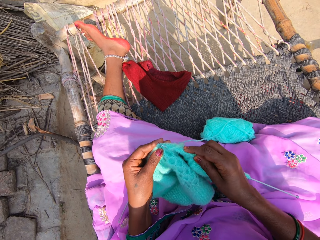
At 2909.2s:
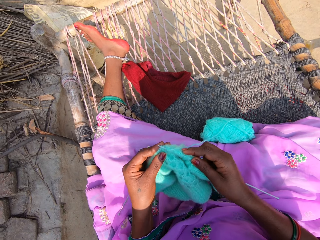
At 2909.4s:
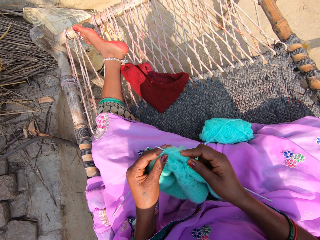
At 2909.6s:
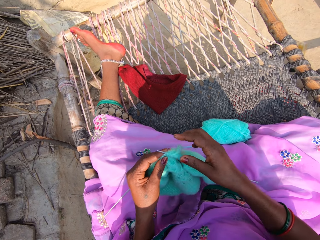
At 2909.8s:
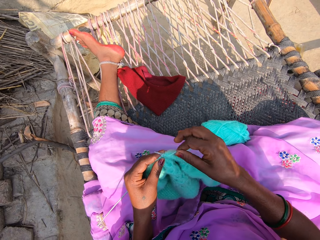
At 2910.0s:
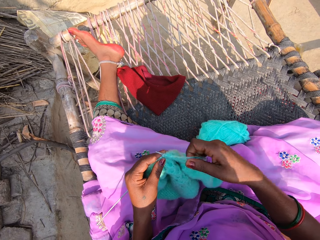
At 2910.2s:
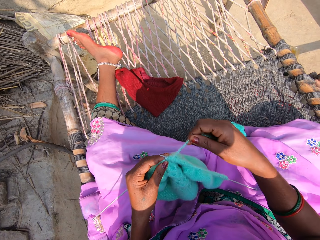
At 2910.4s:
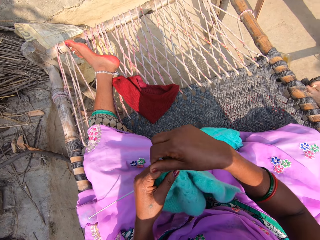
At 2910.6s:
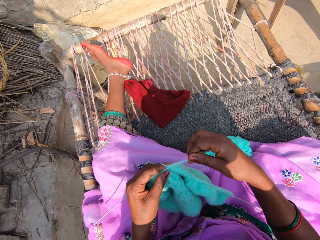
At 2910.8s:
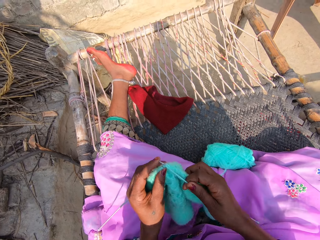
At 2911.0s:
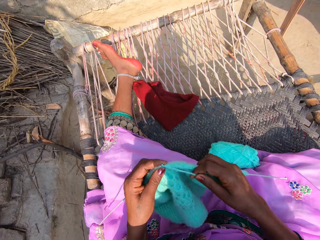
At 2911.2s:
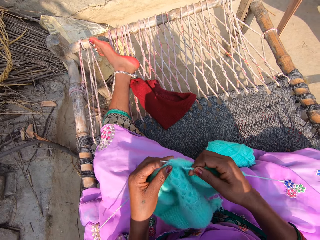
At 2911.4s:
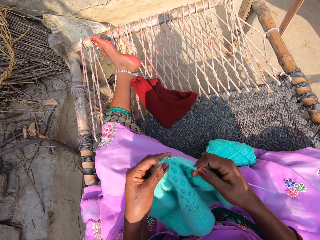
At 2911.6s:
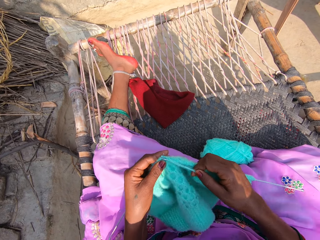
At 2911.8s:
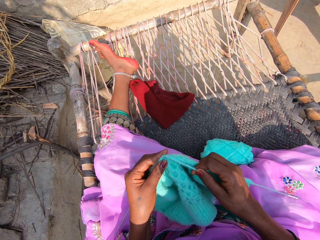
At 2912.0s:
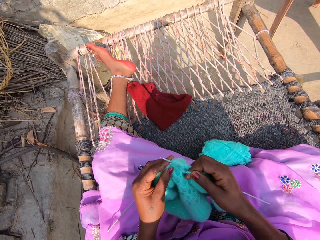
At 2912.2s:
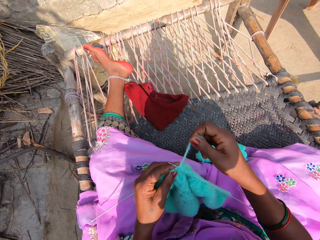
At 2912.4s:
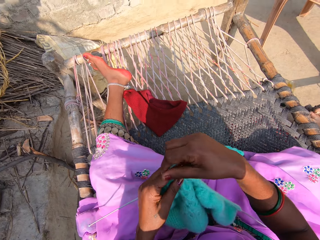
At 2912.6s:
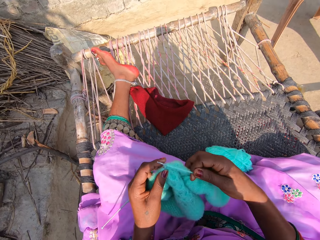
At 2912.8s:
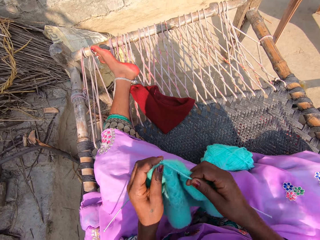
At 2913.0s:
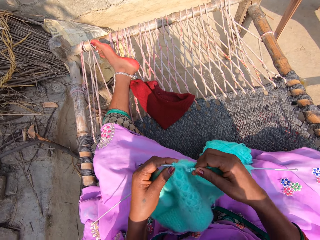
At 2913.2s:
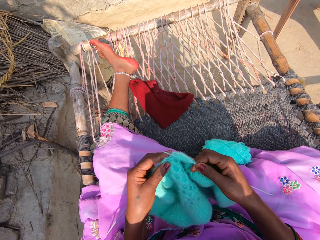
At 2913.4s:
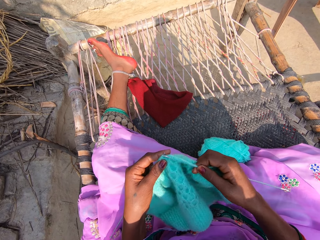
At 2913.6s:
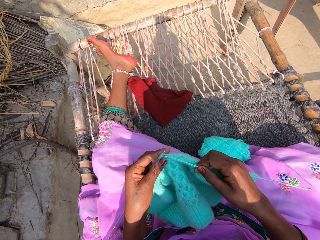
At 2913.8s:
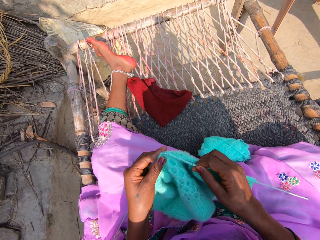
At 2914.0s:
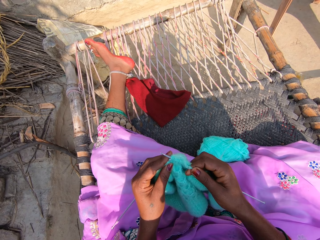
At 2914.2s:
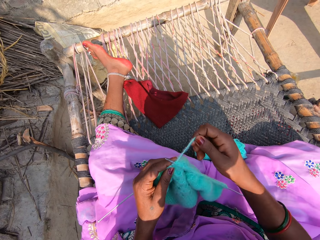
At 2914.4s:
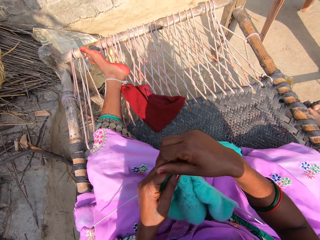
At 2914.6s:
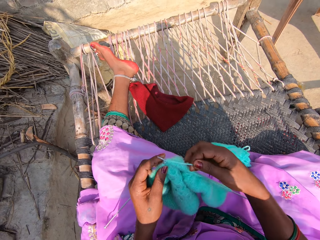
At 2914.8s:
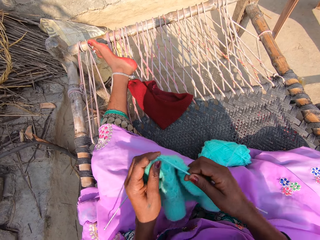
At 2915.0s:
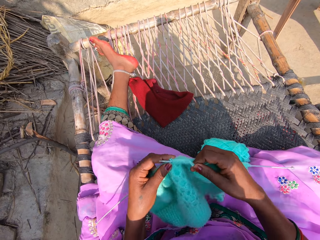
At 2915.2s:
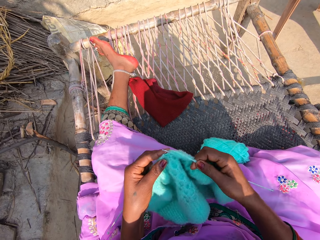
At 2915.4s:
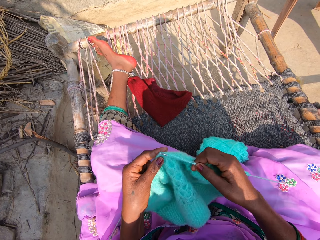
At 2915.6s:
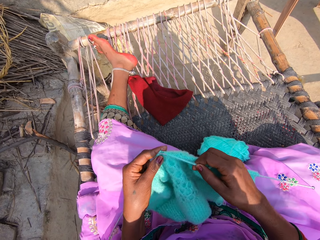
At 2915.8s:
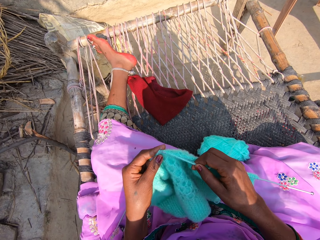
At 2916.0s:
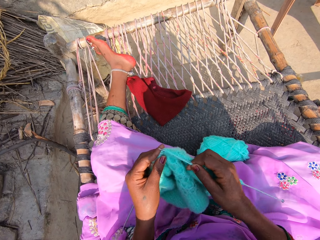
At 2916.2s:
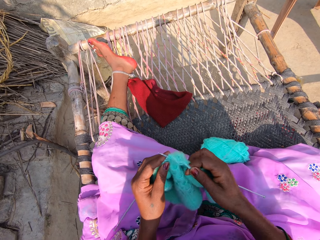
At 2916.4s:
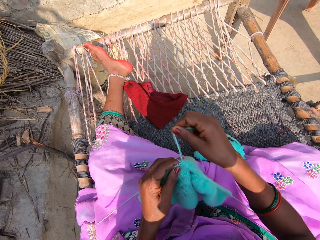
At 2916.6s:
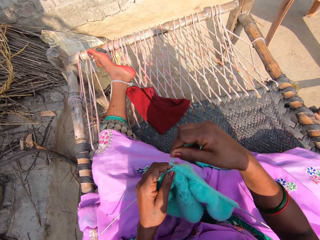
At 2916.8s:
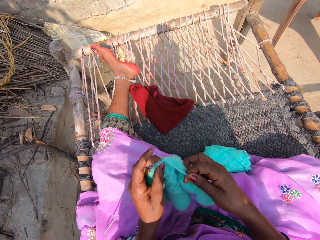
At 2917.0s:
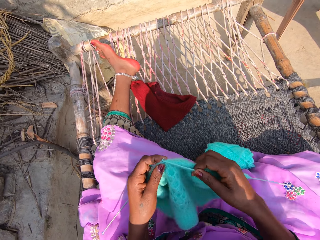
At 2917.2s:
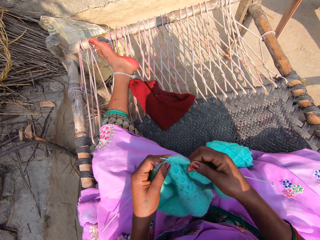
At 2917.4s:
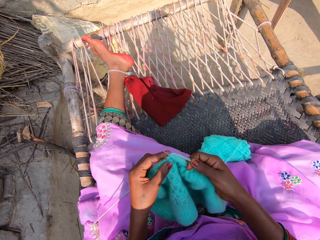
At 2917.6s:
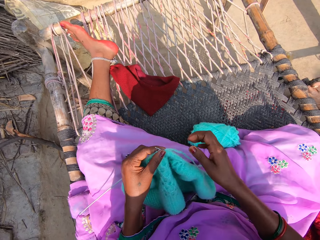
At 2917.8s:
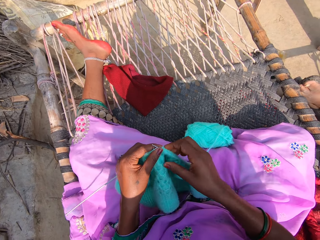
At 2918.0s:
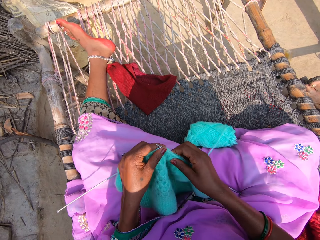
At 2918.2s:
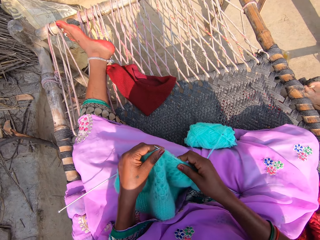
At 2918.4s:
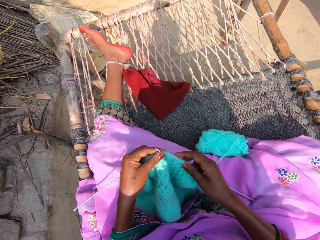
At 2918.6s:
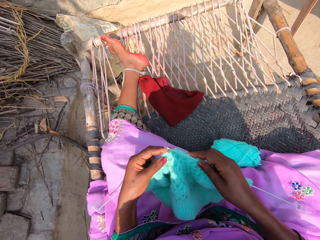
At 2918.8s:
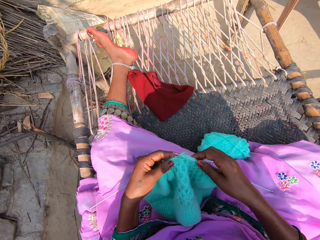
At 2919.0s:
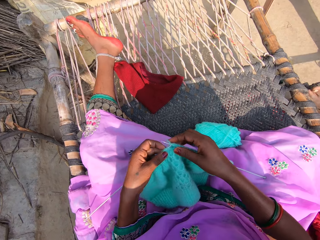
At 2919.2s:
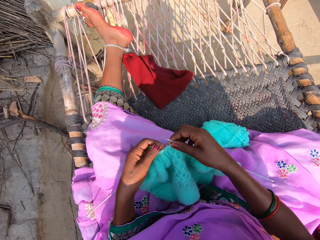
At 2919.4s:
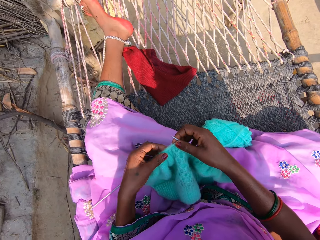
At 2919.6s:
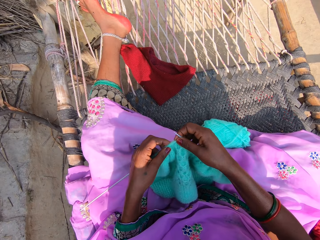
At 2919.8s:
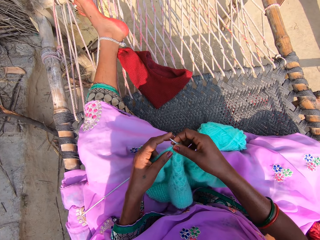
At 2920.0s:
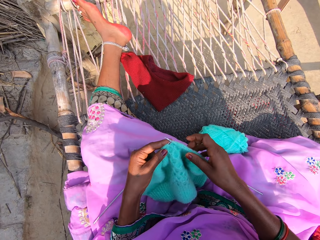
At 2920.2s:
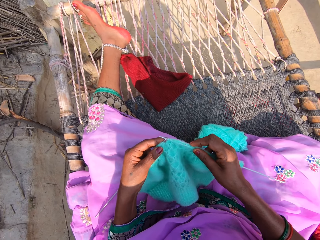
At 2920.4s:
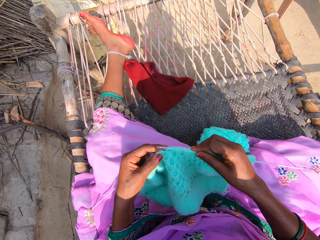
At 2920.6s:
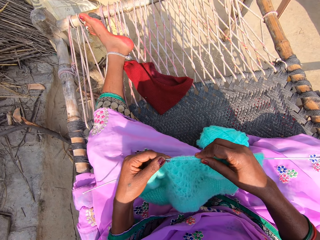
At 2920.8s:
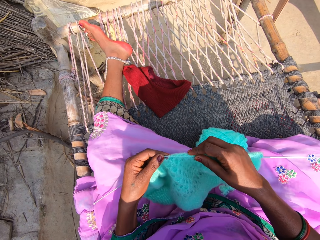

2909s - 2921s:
The camera wearer knits the fabric. They roll over the wool.

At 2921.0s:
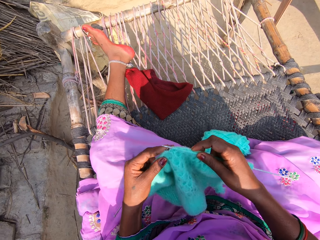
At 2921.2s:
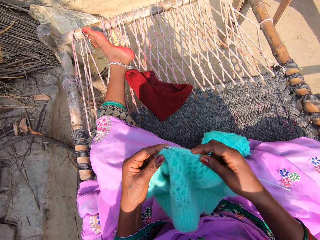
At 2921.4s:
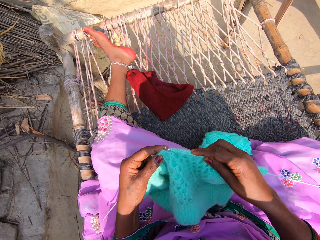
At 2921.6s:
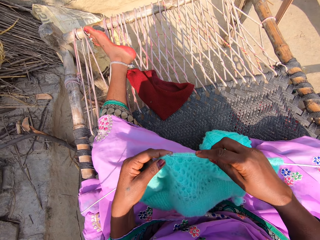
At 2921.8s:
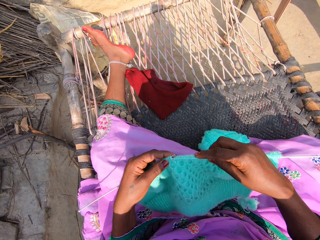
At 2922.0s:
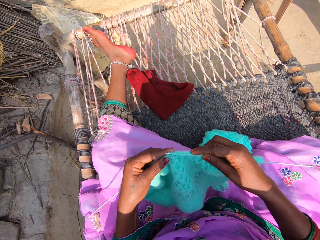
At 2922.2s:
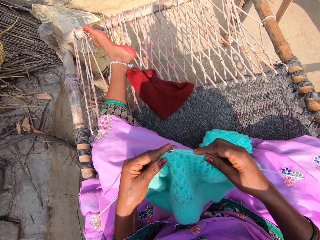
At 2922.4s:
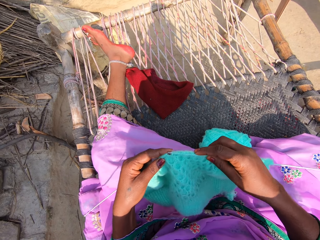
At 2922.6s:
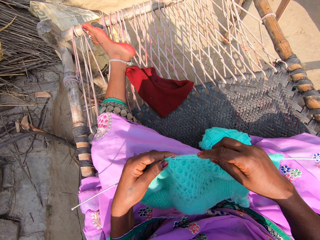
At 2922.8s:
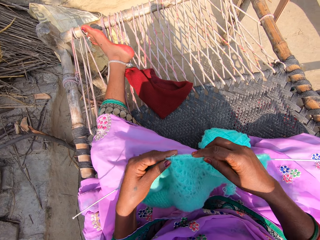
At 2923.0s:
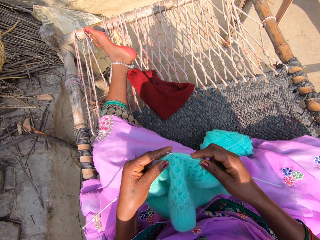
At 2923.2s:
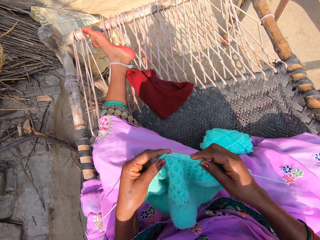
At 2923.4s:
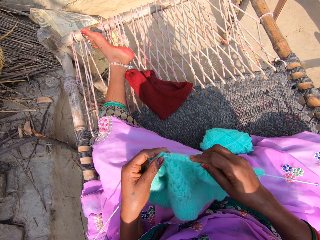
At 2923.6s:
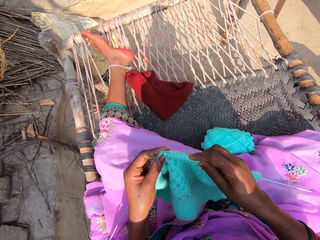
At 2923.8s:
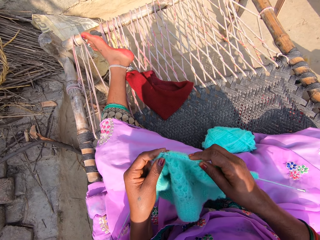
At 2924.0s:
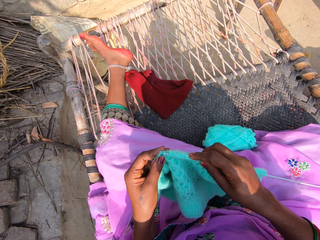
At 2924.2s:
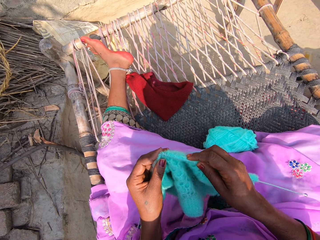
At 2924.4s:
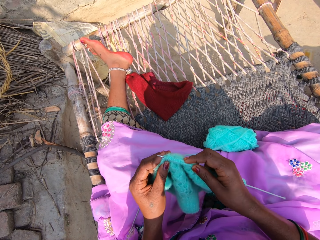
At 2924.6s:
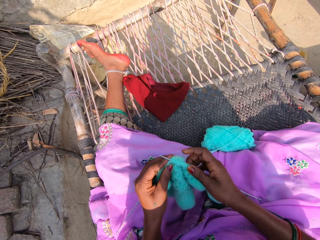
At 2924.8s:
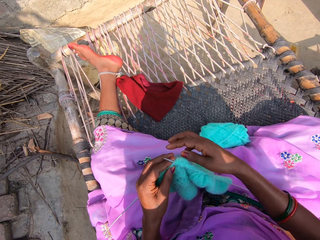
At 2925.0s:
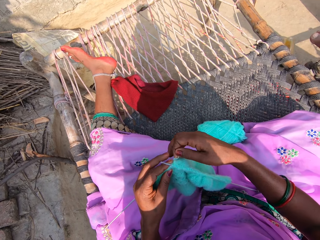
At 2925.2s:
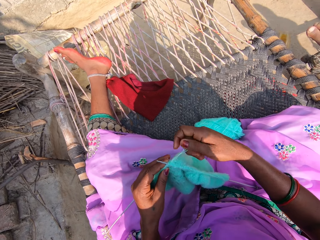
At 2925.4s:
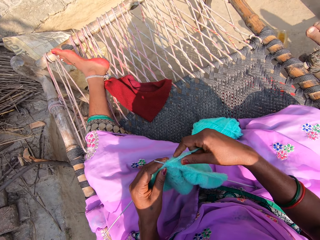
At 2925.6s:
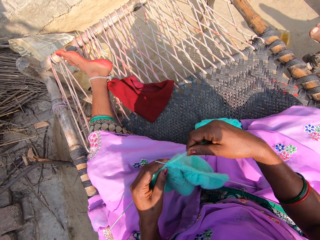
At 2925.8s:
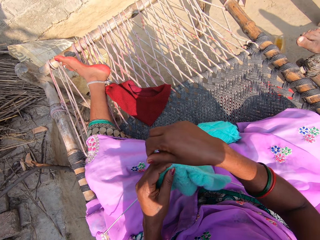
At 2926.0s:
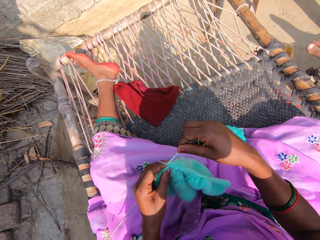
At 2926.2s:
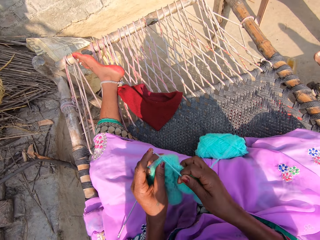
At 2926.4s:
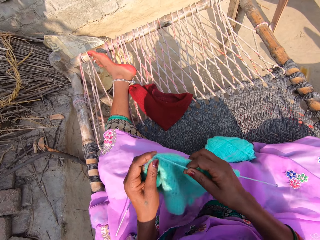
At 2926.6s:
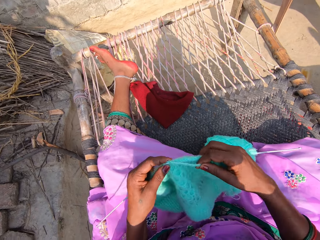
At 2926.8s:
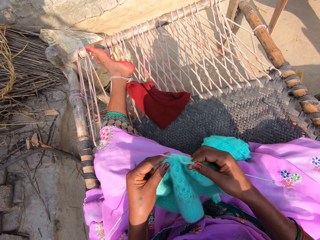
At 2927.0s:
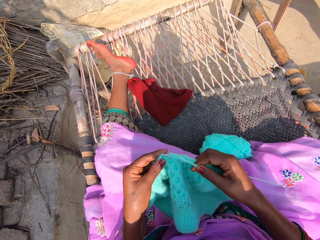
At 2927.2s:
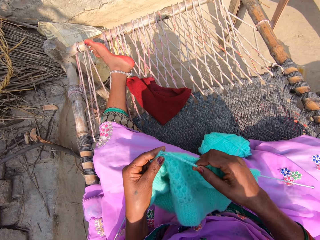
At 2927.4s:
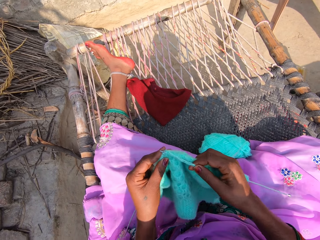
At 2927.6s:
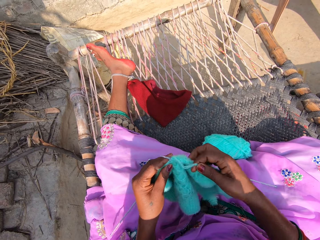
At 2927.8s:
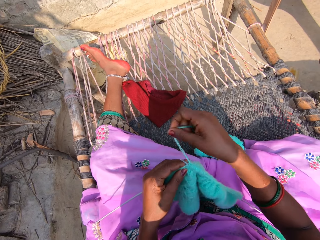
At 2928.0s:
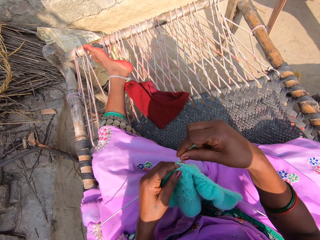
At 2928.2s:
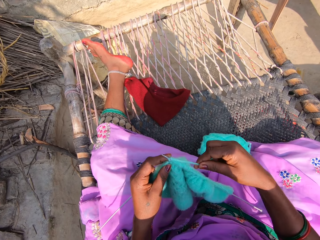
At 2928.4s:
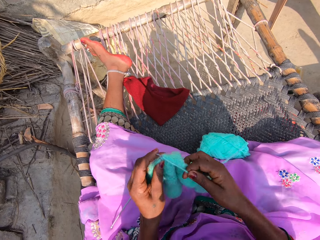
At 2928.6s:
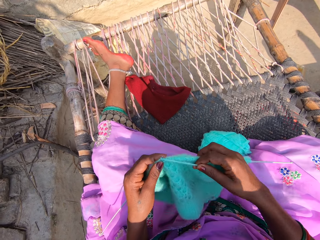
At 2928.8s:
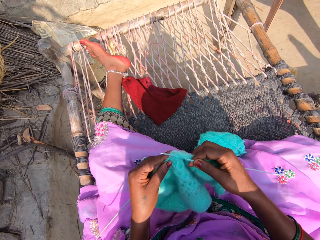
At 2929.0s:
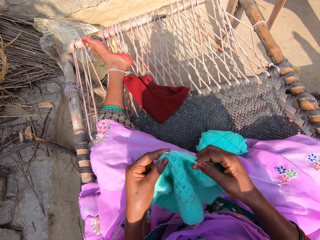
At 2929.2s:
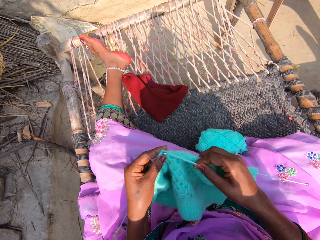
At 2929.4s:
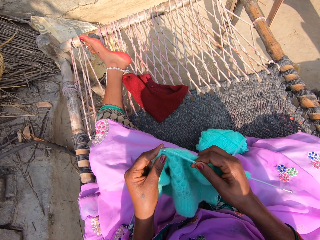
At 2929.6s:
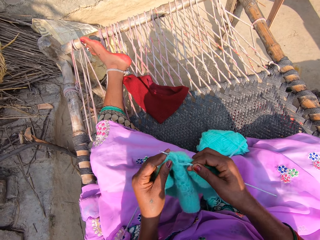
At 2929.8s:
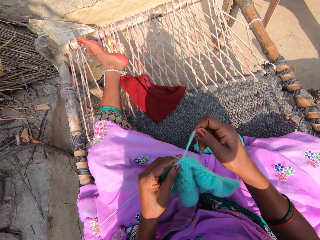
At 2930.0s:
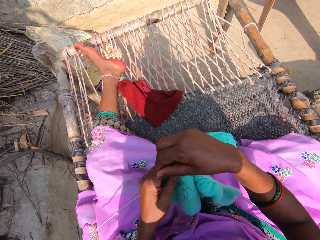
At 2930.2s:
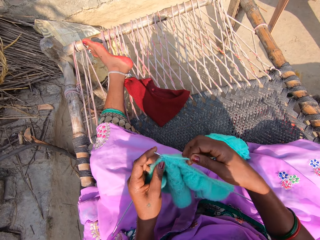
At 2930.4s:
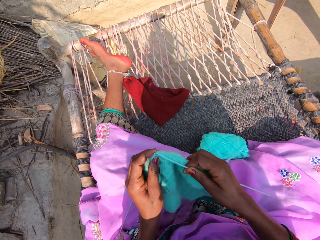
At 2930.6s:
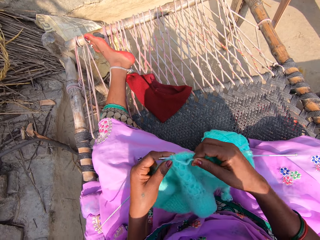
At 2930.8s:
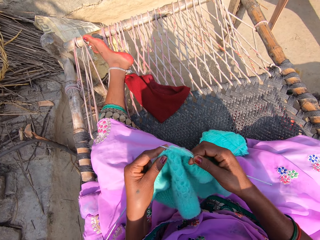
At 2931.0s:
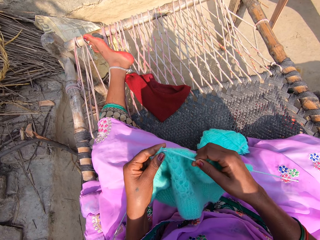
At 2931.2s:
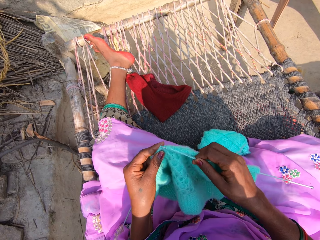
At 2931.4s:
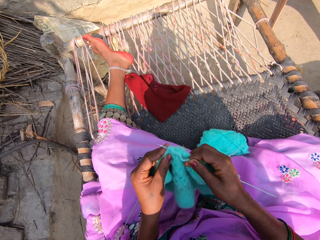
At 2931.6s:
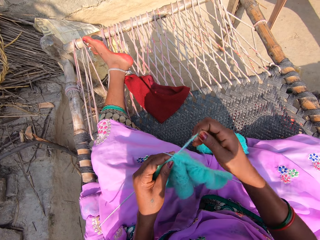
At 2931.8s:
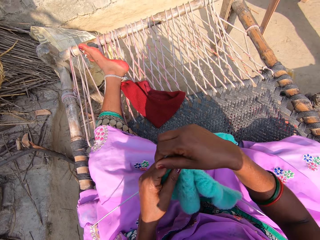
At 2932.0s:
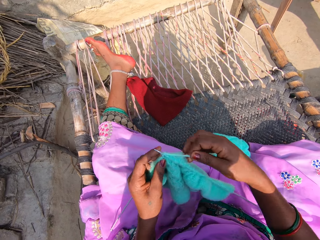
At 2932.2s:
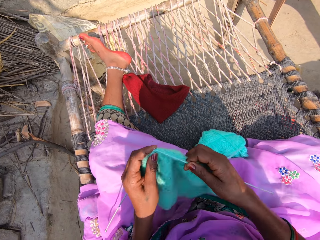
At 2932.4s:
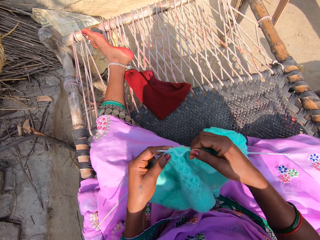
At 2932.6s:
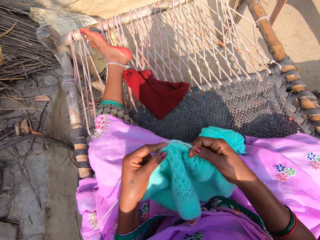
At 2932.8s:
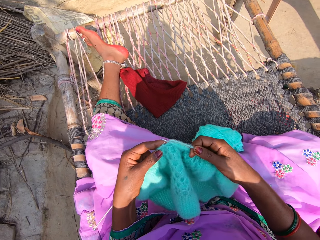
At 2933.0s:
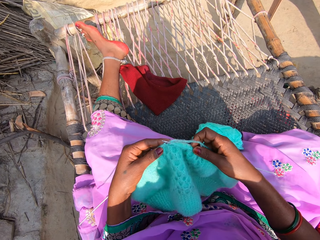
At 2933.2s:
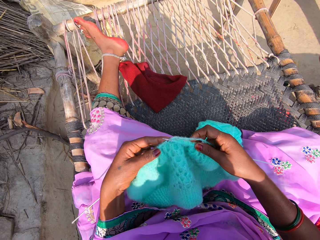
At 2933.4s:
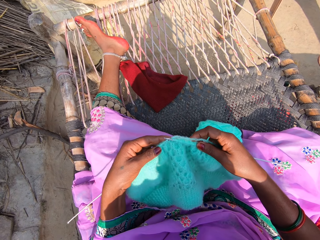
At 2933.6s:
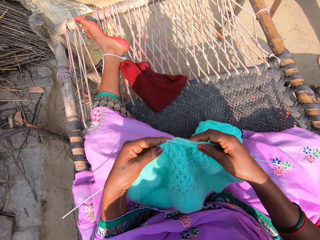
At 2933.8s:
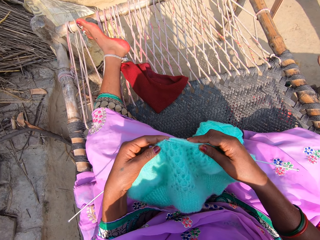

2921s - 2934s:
The camera wearer pulls the wool. They knit the fabric, roll over the wool, and knit the wool.
